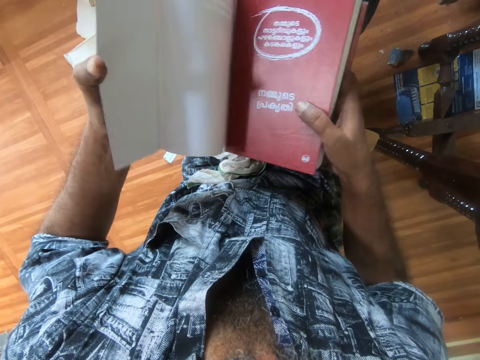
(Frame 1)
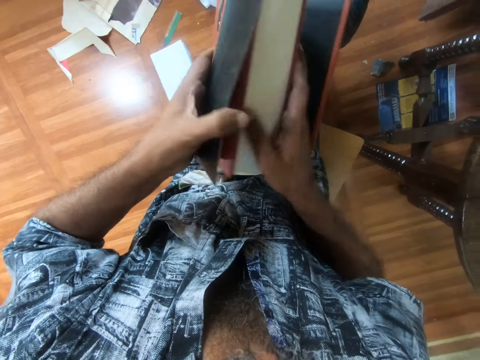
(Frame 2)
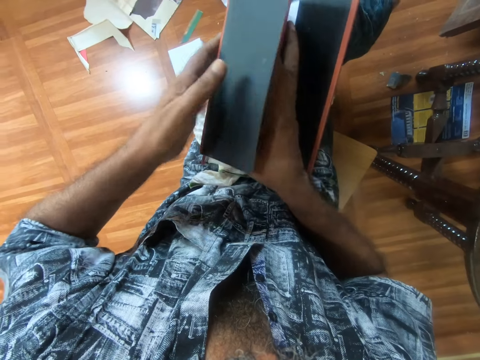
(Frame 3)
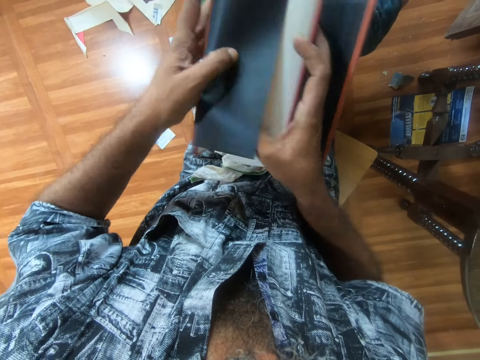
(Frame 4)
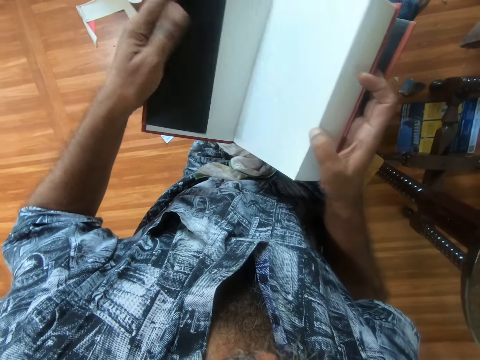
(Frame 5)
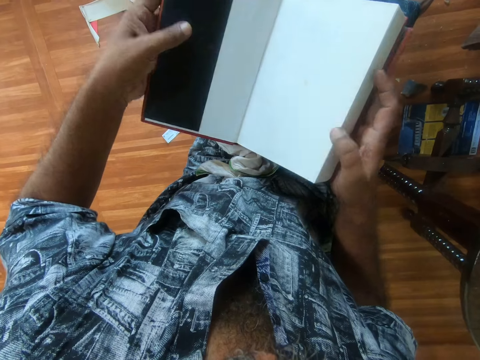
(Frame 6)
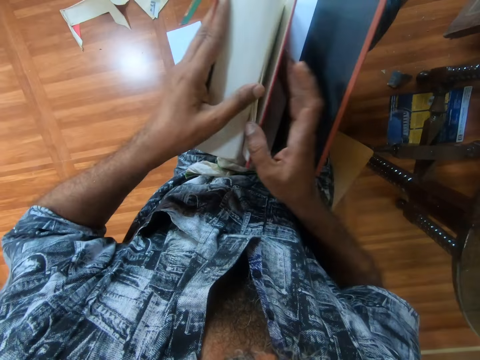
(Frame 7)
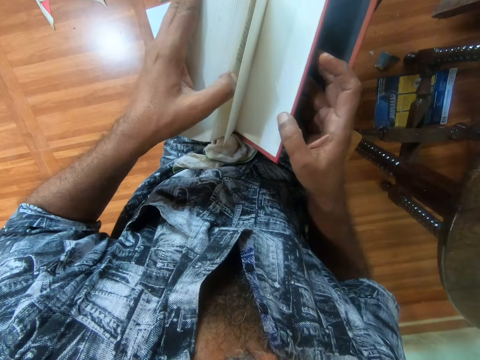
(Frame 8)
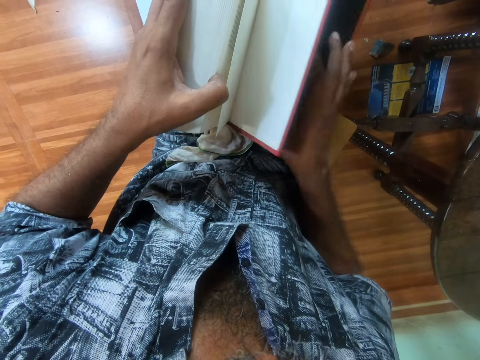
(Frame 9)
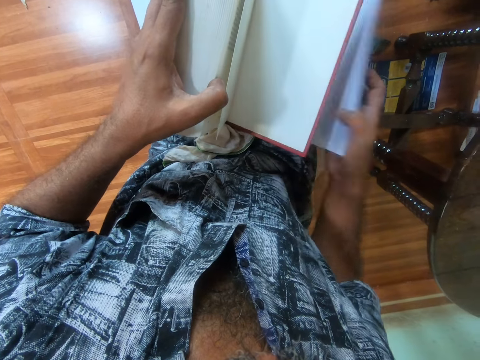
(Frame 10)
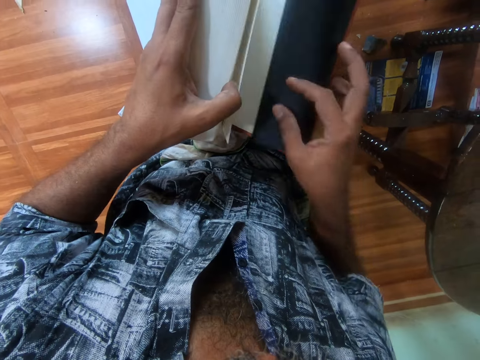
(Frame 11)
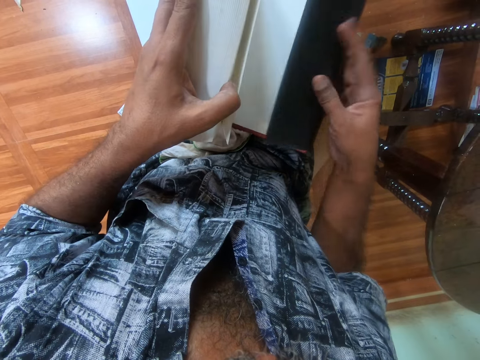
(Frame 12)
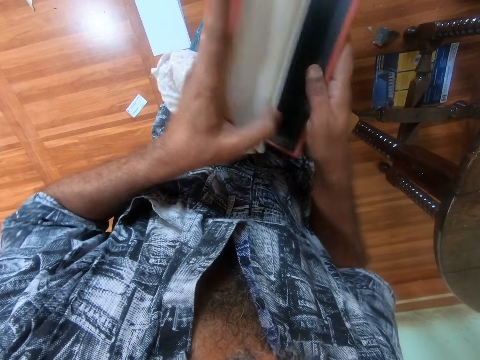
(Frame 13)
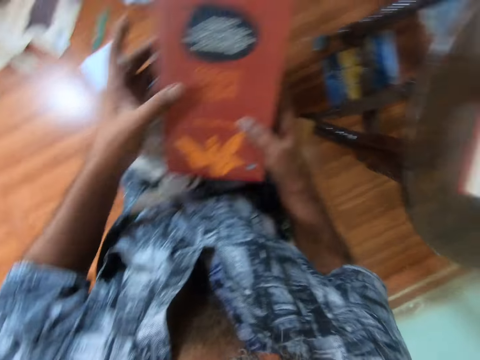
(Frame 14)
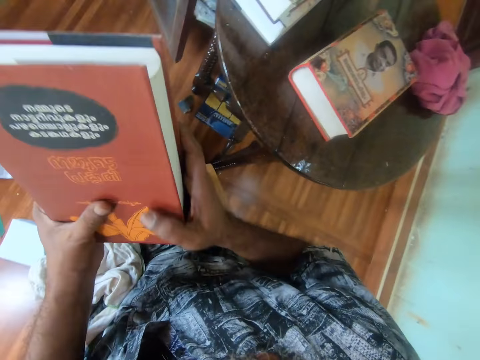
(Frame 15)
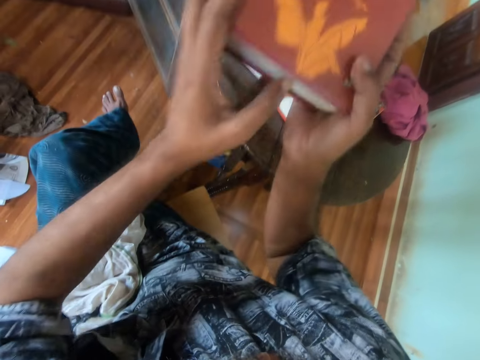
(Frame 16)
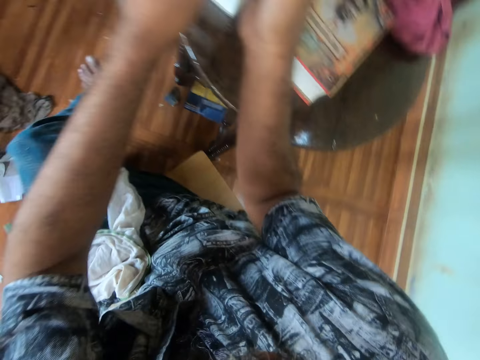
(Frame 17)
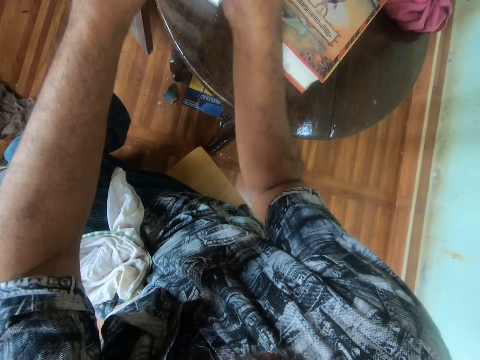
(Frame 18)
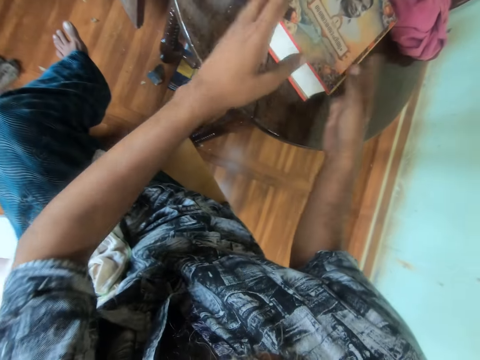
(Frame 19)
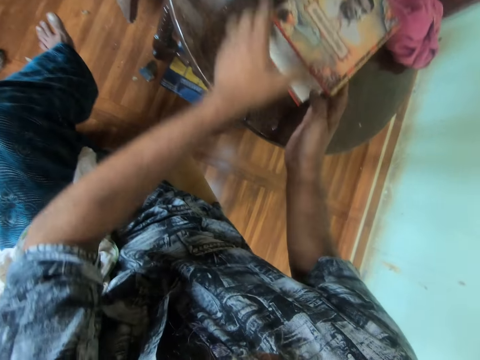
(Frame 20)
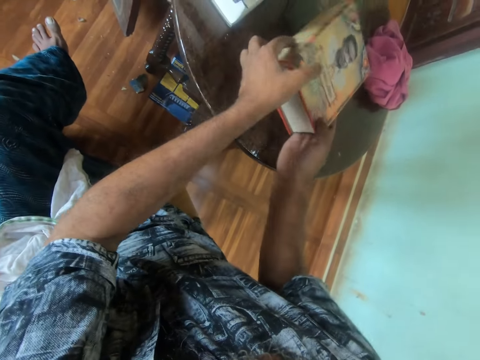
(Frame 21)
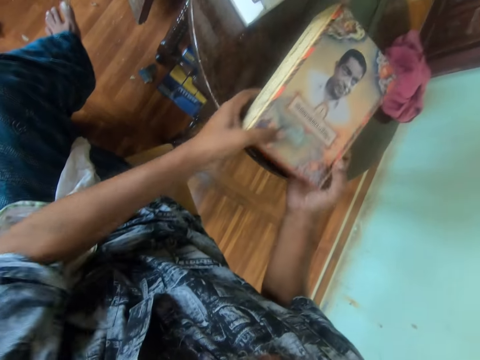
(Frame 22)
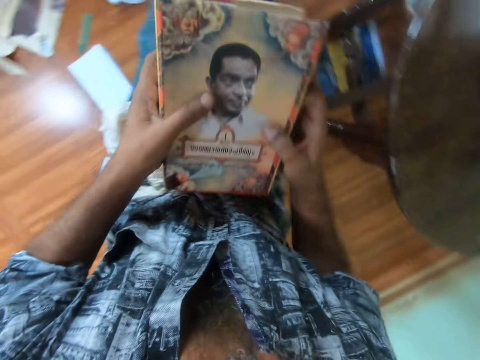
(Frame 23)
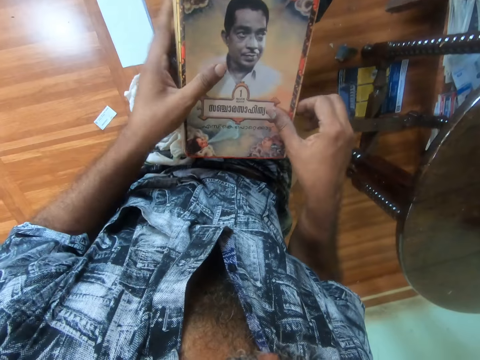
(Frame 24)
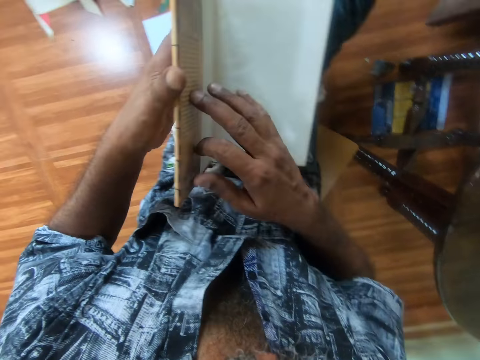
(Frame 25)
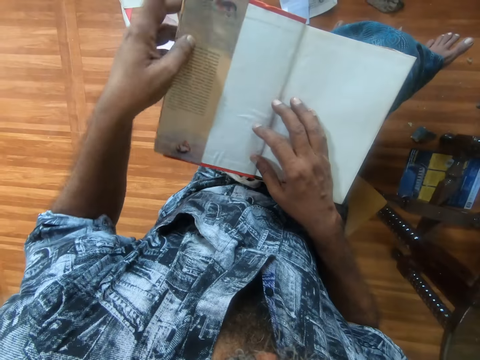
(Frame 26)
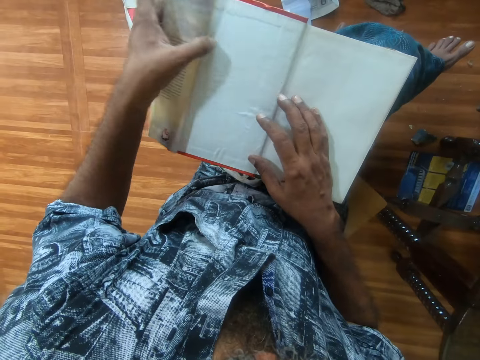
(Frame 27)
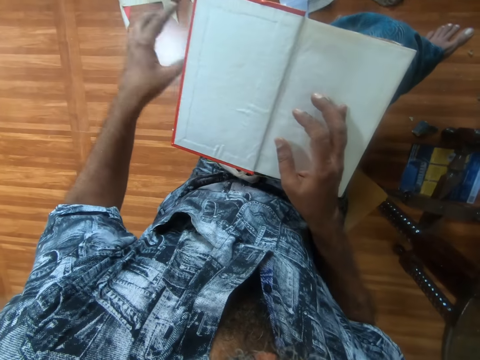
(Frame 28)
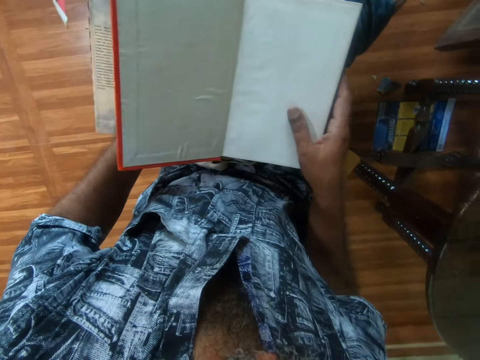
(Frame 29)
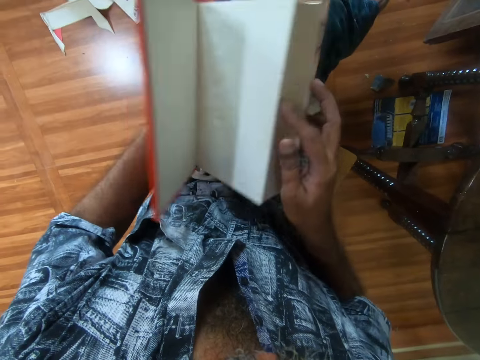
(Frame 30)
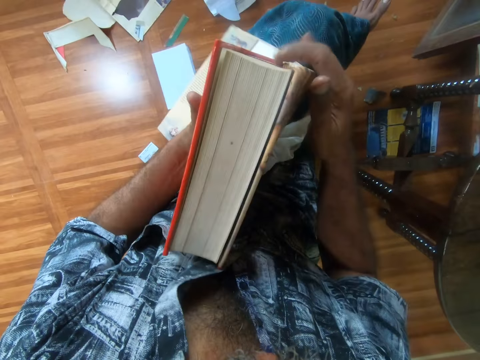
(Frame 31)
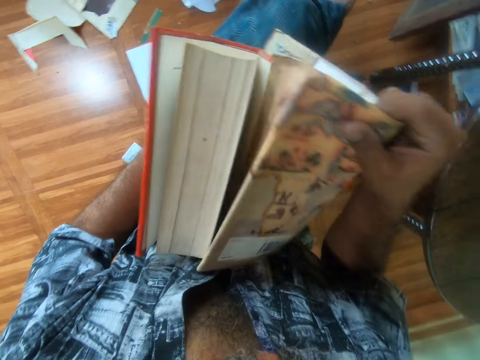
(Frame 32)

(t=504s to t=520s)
The camera wearer places the book between the cover. He covers the book with the cover. He picks the book from his laps with both hands. He closes the book. He places the book on the stack of books on the table with both hands. He picks a book from the table with both hands. He places the book on his laps with both hands. He opens the book on his laps with his right hand. He removes a book jacket from the book with both hands.

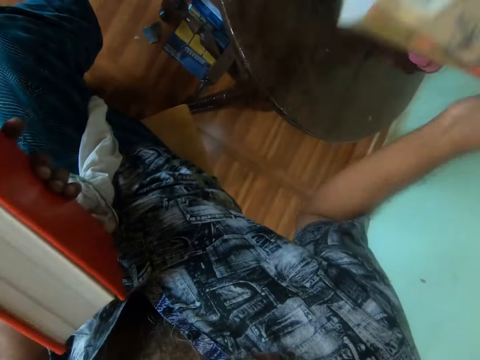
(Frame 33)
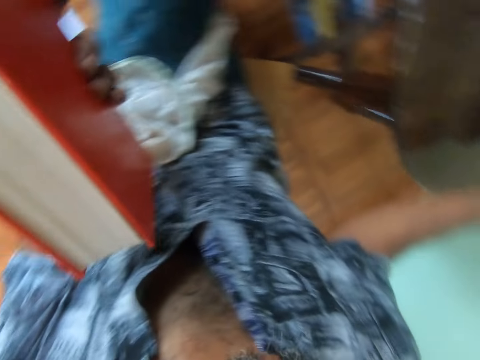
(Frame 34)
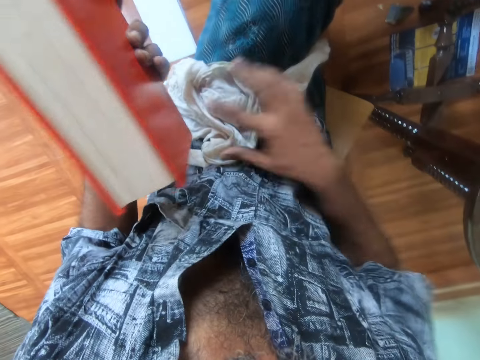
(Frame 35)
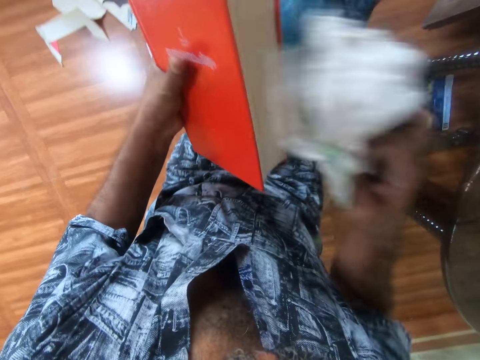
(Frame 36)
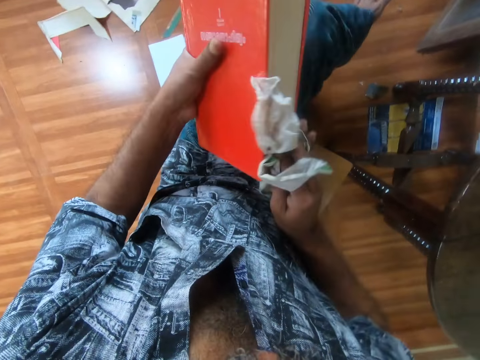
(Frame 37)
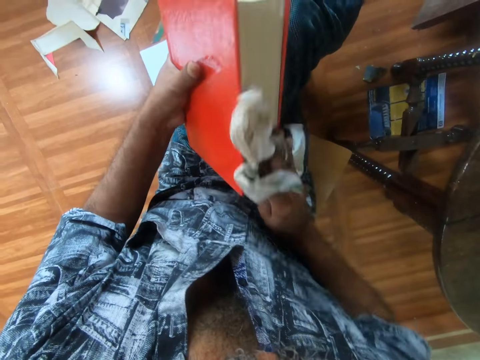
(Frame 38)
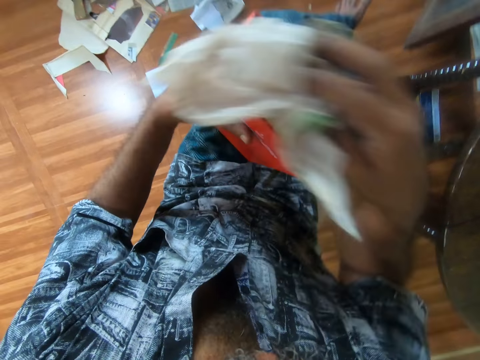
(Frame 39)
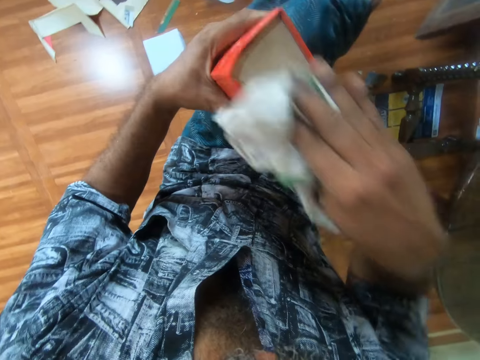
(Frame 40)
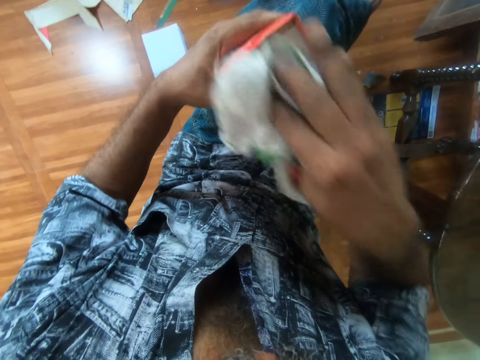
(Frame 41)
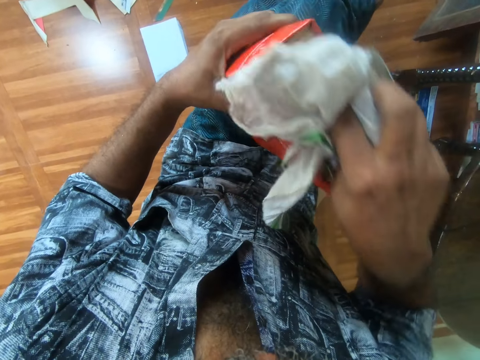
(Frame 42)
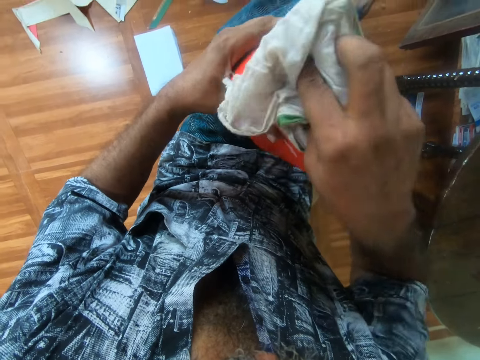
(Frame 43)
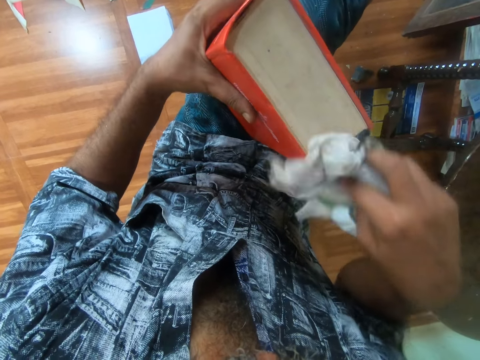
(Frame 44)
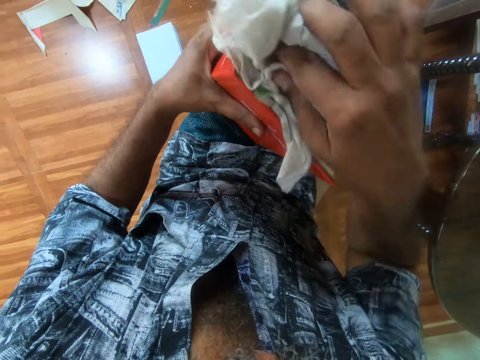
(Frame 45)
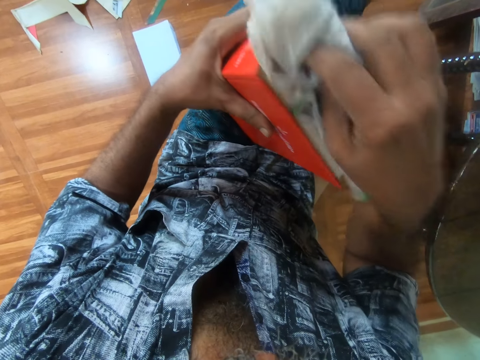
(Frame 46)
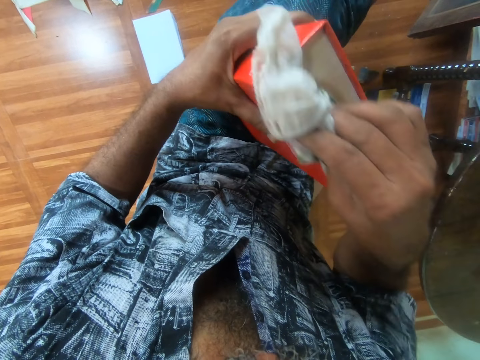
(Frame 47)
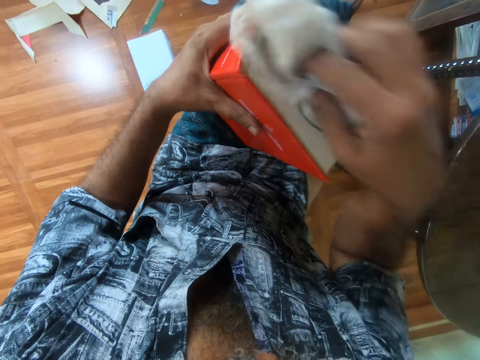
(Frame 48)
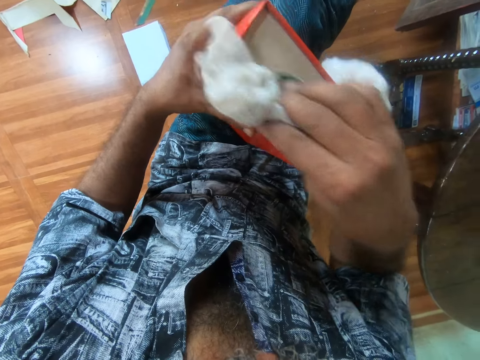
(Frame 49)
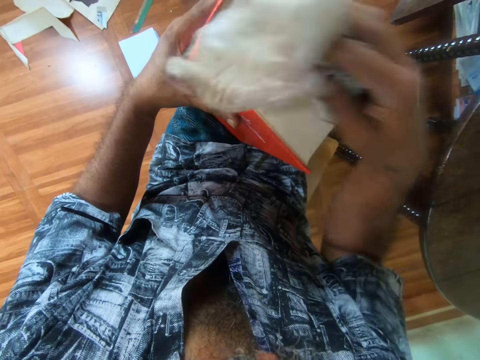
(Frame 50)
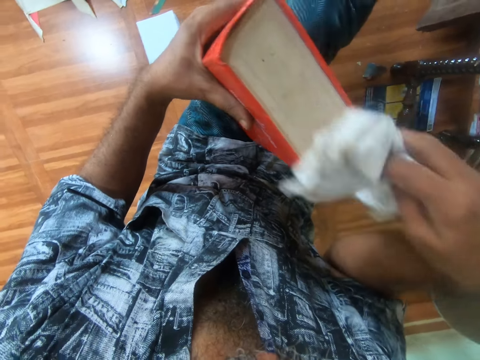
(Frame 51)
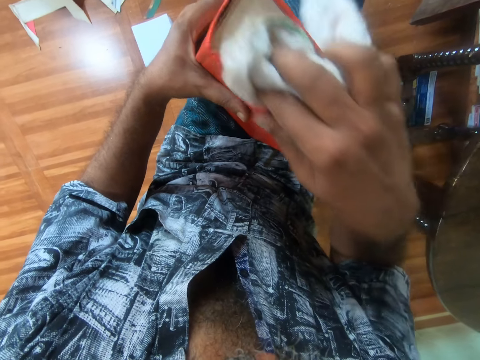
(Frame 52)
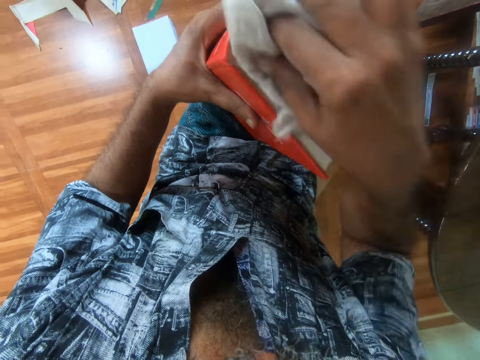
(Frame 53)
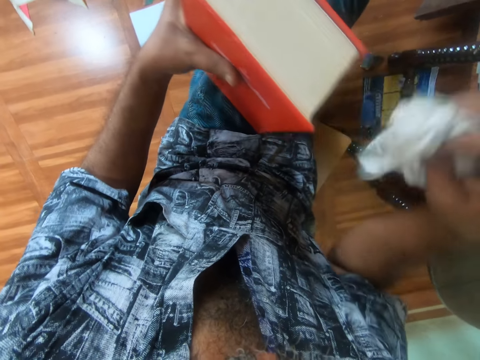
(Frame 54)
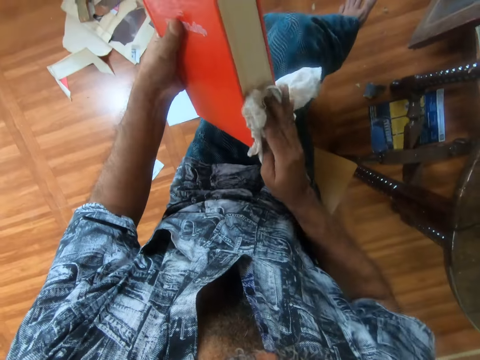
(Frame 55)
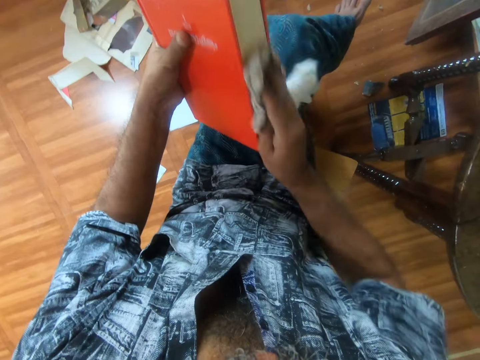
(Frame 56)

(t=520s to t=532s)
The camera wearer places the book jacket on the table with his right hand. He picks the napkin from his laps with his right hand. He wipes the book in his left hand with the napkin in his right hand.
